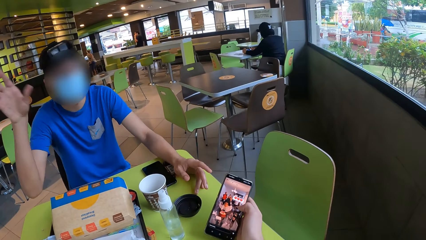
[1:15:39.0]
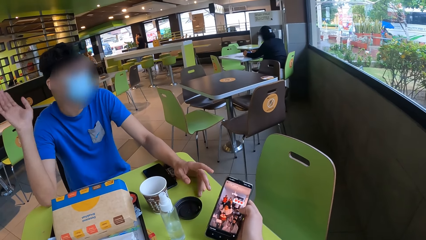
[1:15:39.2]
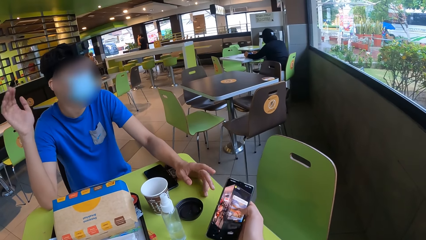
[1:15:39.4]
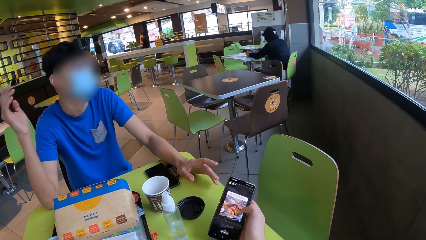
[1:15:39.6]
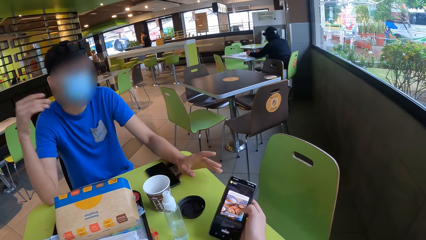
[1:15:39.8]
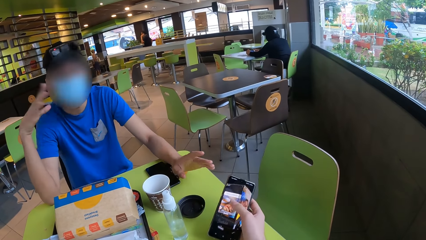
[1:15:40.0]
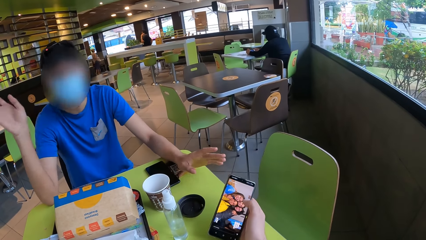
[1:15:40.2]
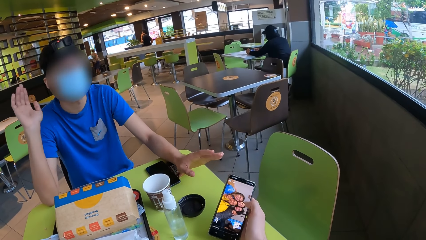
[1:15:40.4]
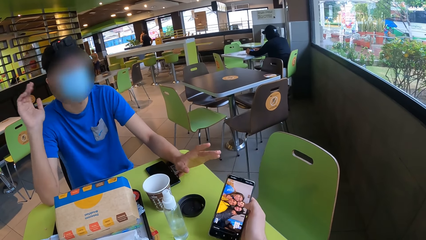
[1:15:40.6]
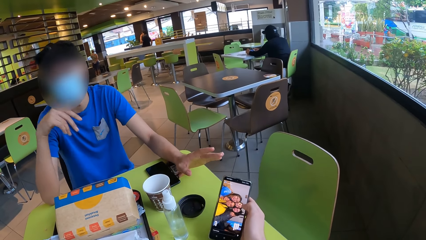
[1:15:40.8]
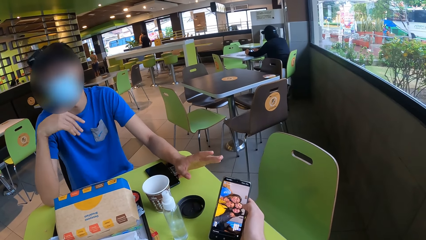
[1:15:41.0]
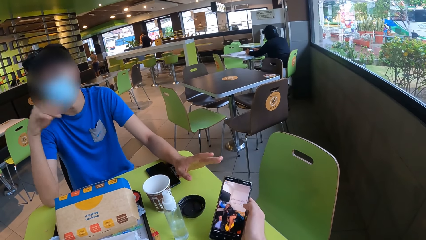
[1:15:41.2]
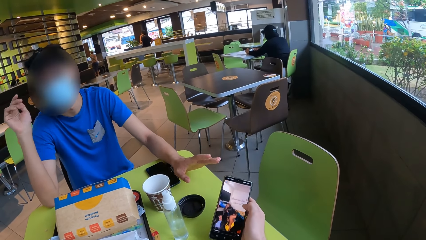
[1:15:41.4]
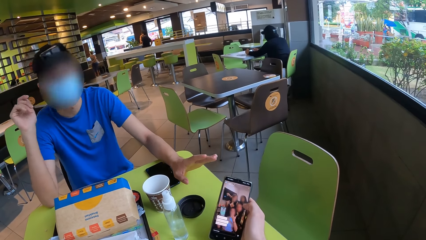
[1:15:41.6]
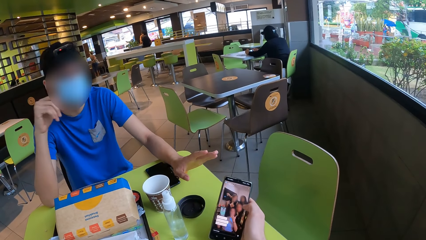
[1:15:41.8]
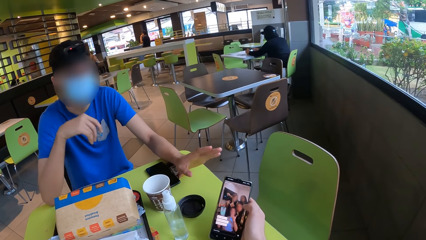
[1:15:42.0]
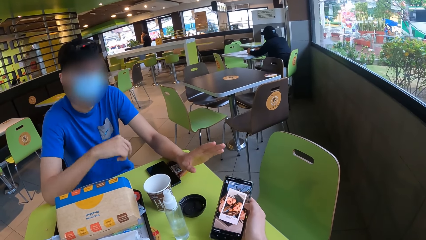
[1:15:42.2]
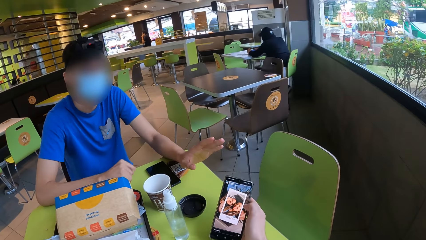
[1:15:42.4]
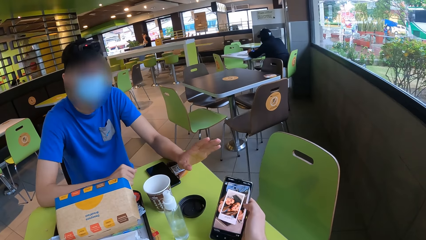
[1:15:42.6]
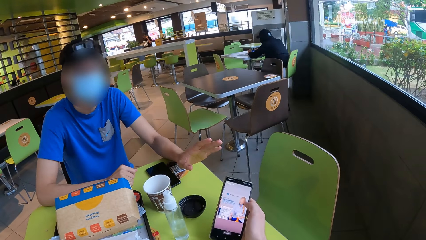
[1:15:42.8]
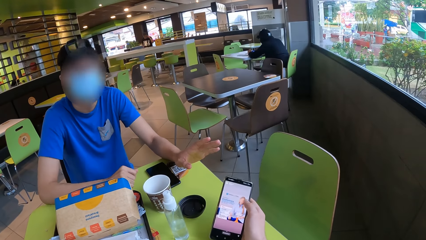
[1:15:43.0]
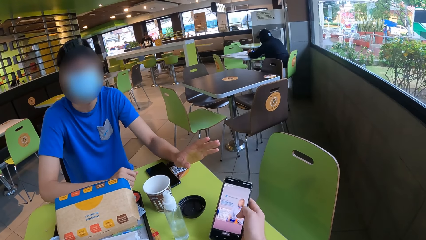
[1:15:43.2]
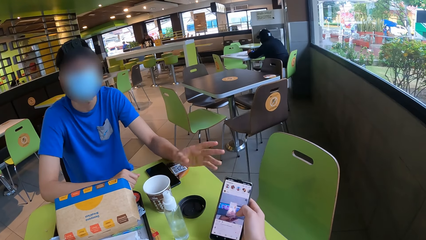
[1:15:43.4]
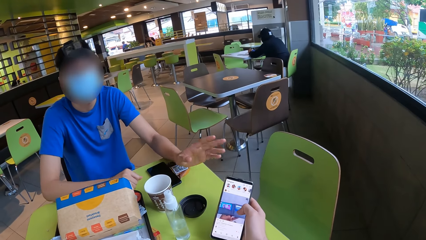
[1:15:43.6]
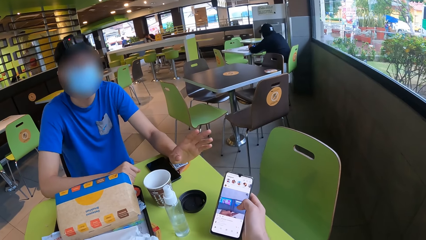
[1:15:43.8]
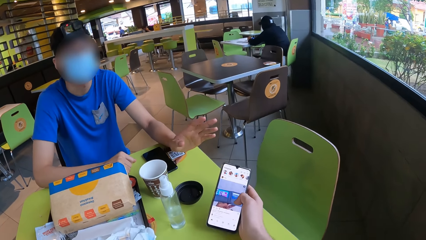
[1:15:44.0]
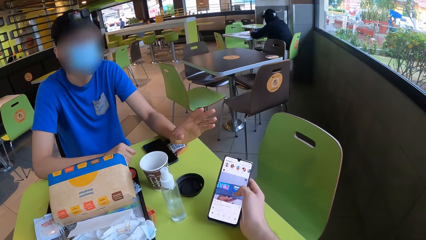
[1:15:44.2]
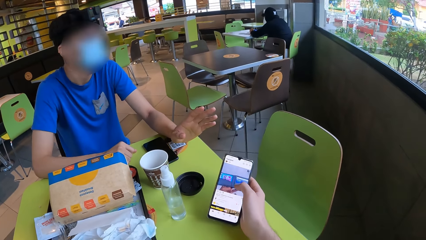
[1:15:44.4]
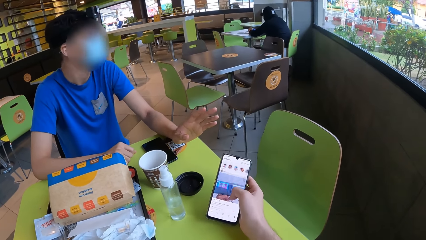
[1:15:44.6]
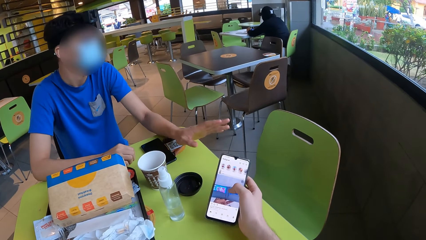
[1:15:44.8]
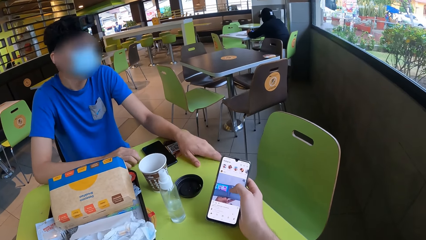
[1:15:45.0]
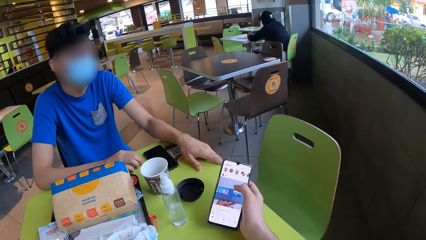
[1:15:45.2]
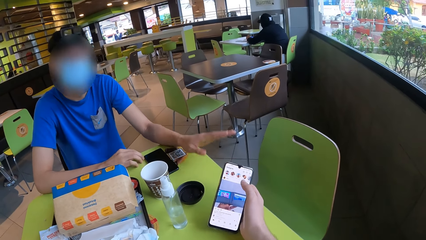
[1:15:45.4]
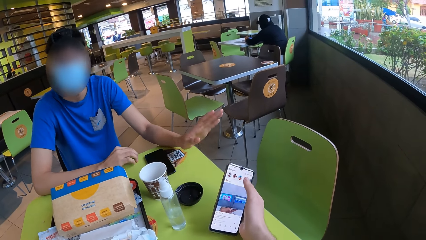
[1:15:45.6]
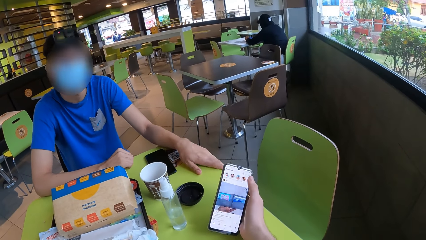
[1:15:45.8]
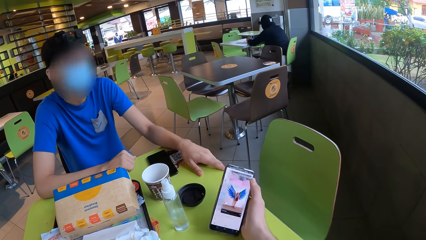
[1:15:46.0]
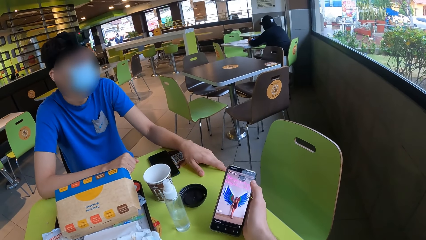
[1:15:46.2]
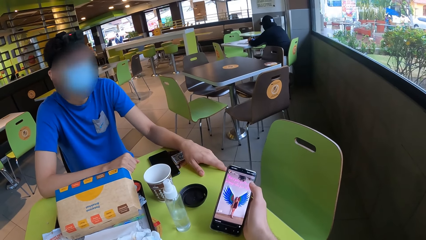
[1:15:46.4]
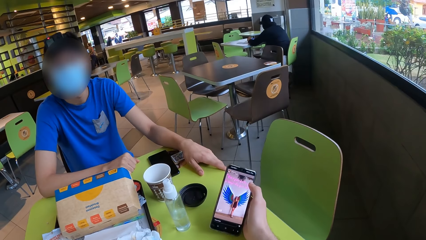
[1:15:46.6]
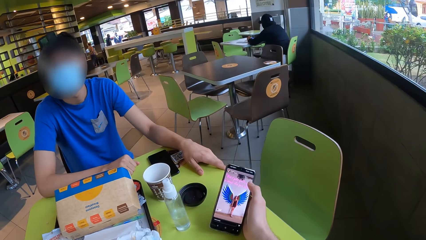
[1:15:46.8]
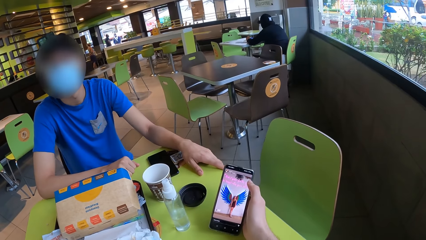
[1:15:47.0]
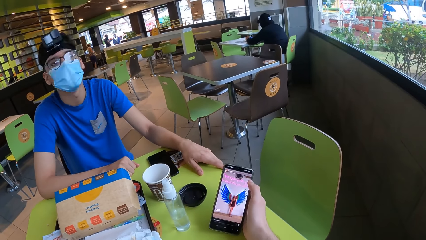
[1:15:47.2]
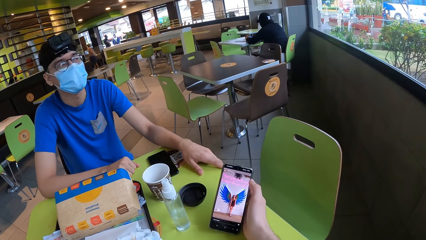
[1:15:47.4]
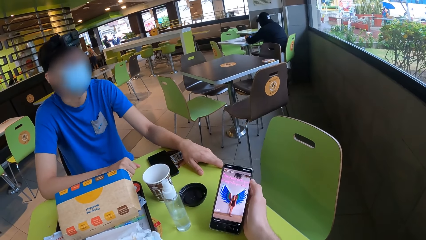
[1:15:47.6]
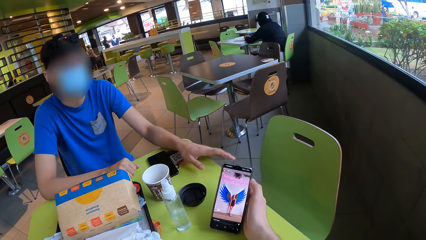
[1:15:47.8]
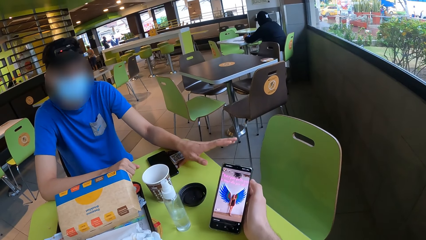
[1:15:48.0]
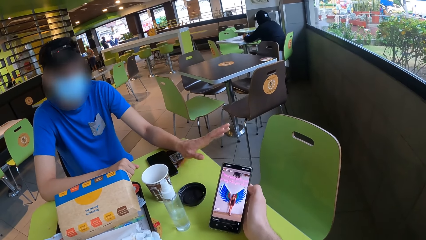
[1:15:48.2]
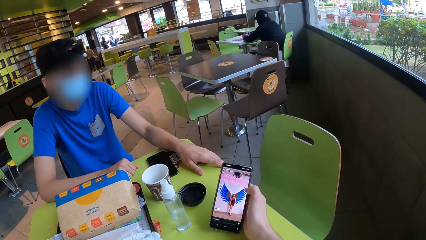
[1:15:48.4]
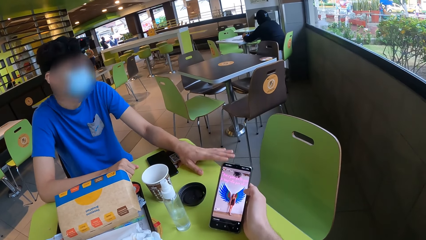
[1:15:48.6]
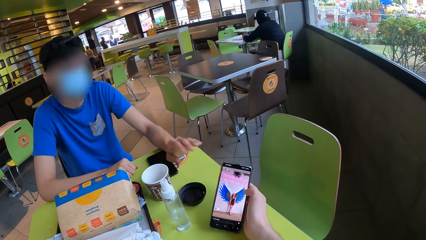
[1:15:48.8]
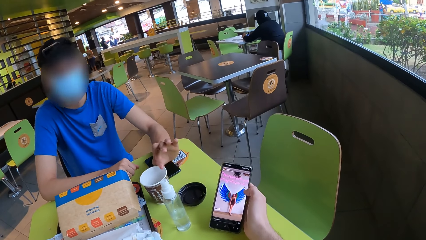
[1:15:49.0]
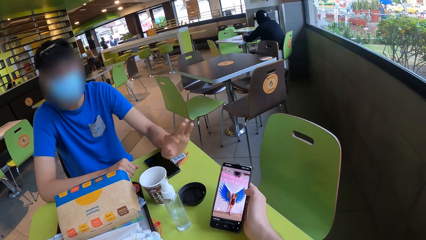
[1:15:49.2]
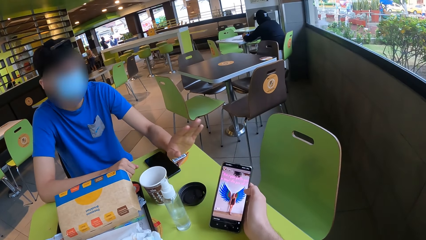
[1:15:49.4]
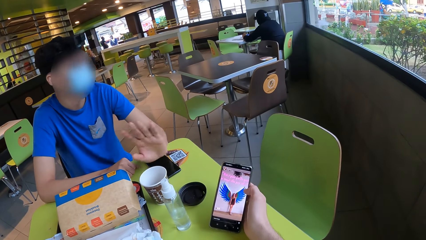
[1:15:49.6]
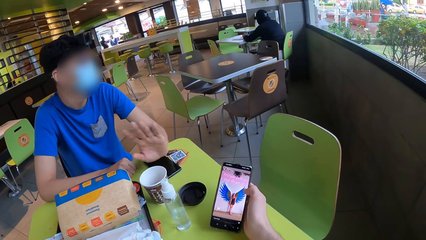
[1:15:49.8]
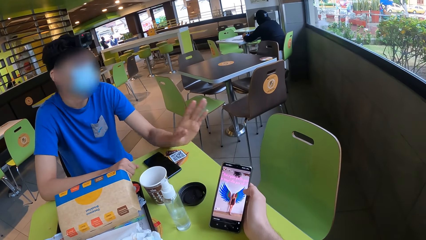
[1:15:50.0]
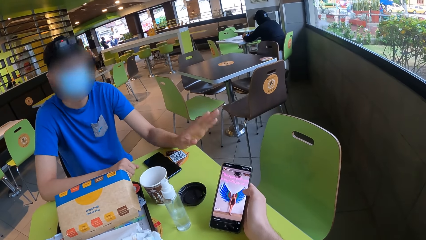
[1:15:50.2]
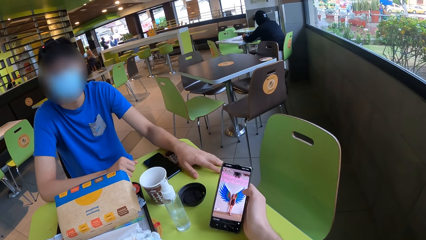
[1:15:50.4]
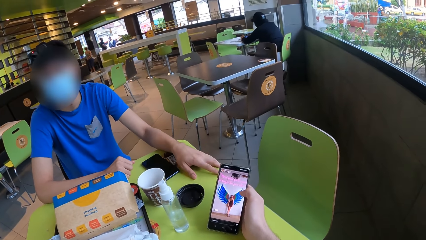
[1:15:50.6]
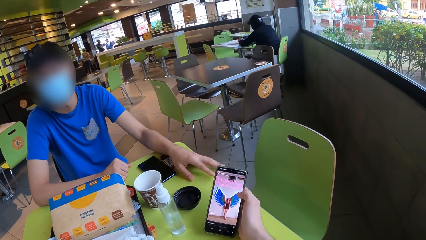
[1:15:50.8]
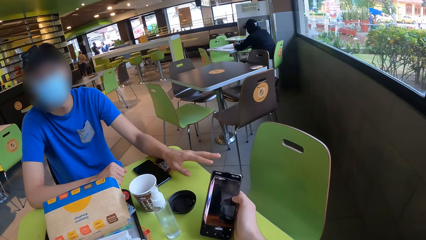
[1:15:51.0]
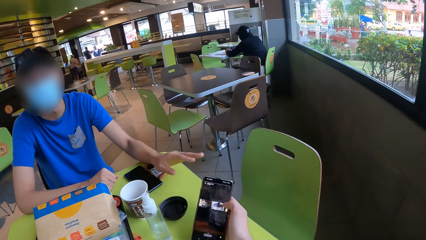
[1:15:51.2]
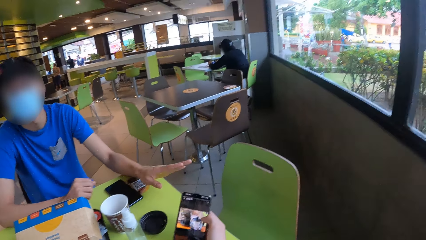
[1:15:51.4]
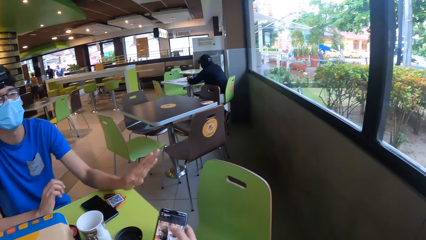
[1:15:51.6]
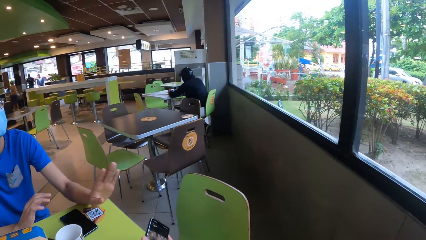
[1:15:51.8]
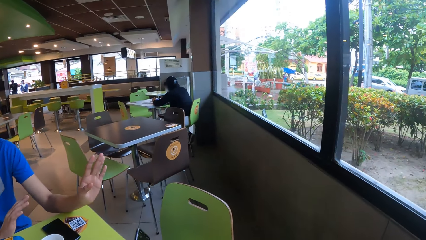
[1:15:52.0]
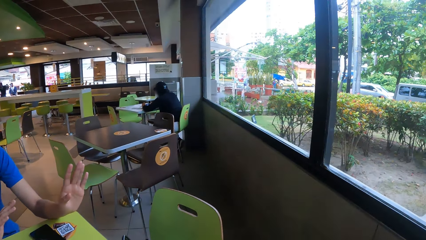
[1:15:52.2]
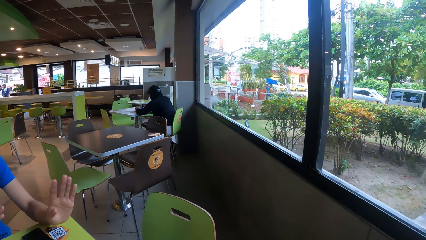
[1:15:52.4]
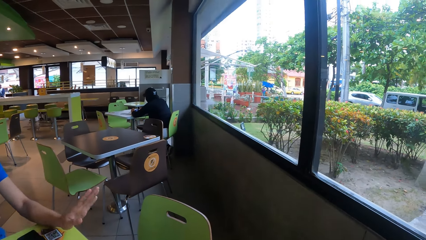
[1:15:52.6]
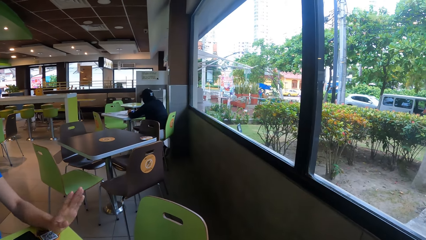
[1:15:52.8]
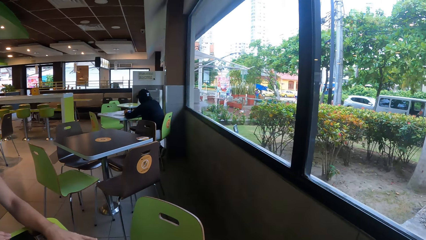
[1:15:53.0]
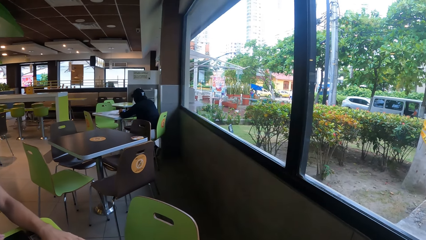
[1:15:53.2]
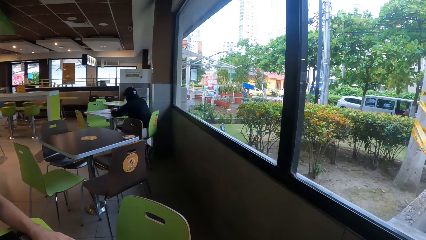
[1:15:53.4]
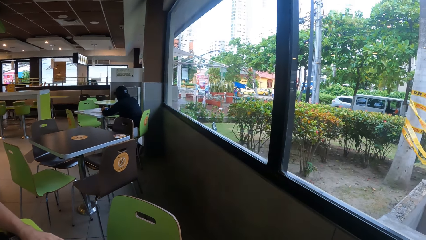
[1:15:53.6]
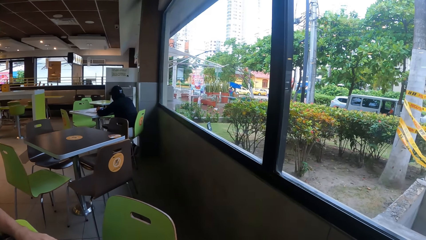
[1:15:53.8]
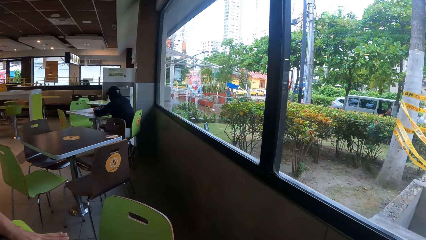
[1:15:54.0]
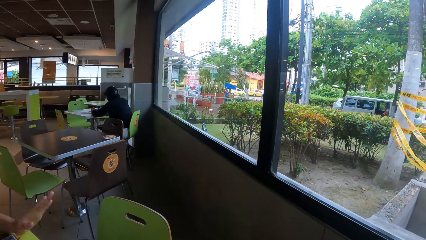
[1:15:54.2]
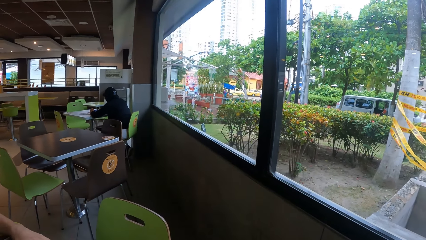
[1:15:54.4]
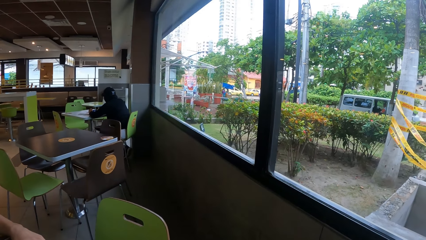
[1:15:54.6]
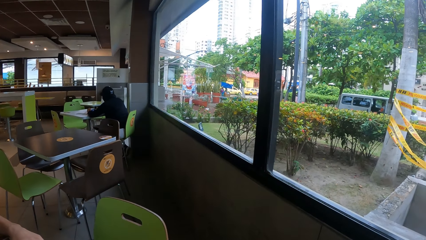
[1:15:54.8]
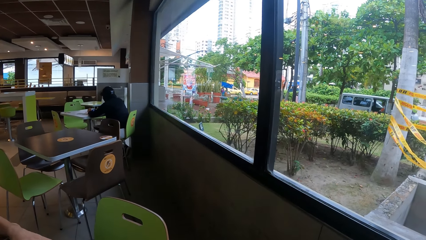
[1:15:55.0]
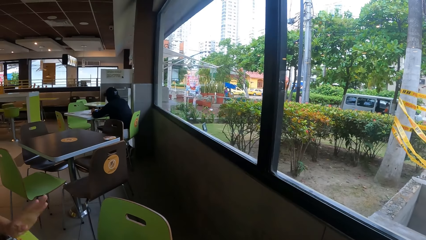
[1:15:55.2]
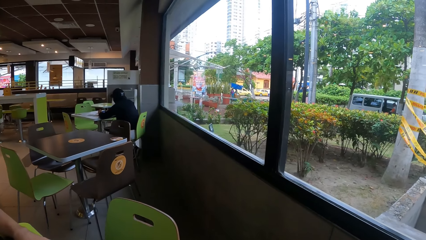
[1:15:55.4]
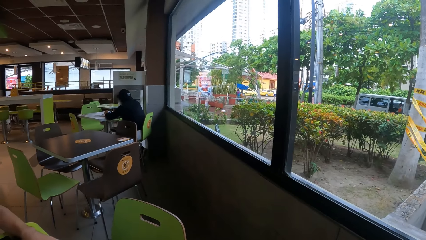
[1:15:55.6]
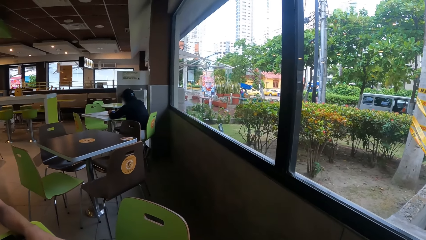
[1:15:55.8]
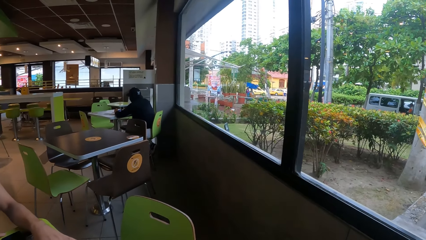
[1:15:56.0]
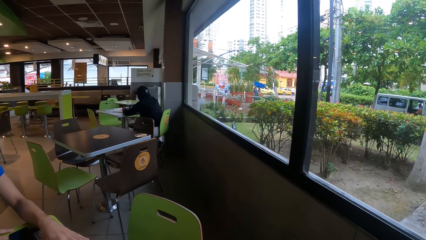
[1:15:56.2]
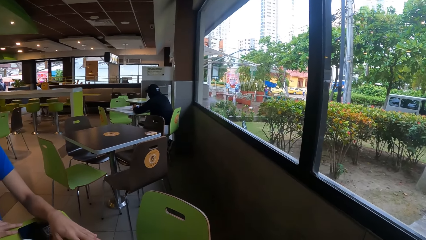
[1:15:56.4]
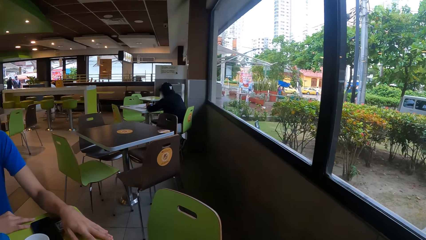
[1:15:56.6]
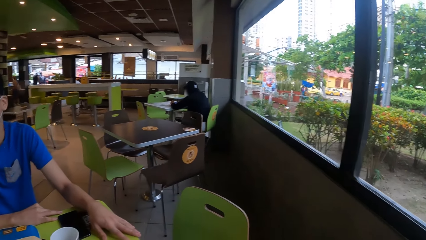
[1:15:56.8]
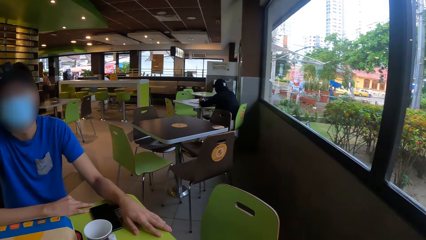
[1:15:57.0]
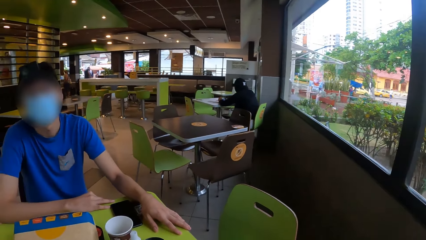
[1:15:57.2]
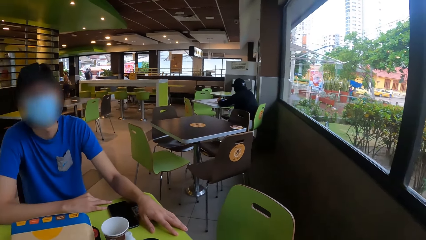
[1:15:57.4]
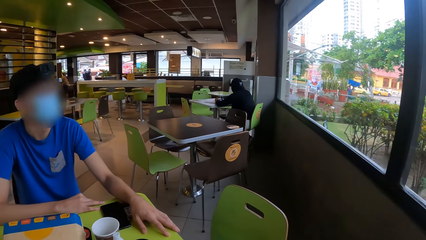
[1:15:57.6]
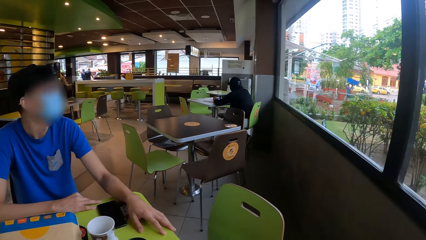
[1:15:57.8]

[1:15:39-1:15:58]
The camera wearer looks at the phone. A person gestures with the left hand. The camera wearer looks in front.
